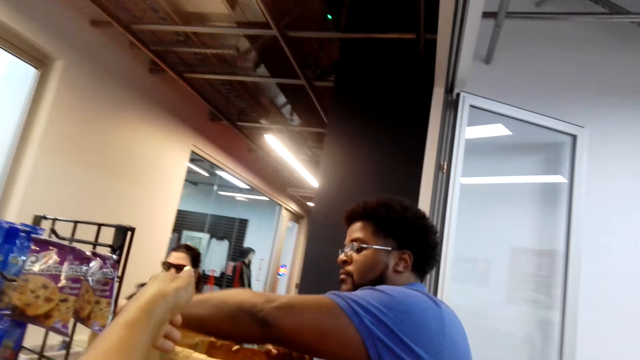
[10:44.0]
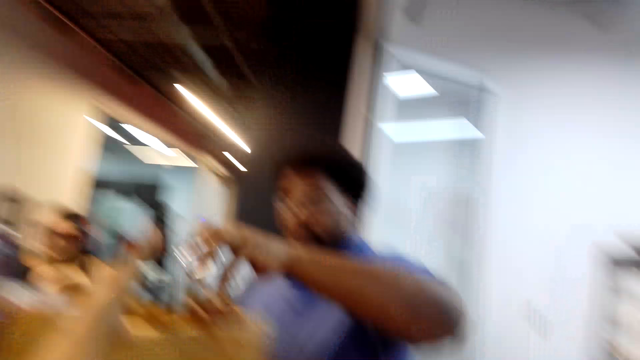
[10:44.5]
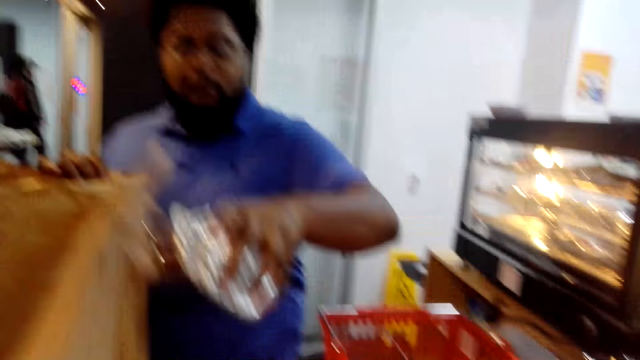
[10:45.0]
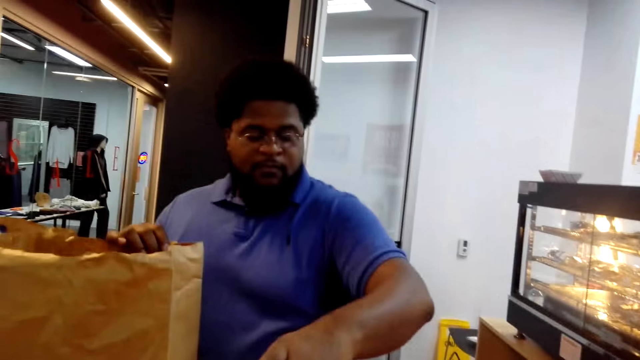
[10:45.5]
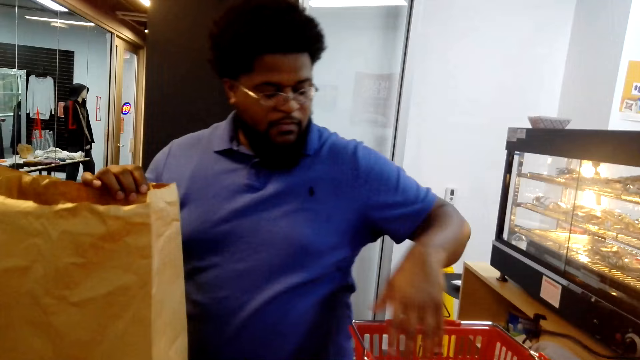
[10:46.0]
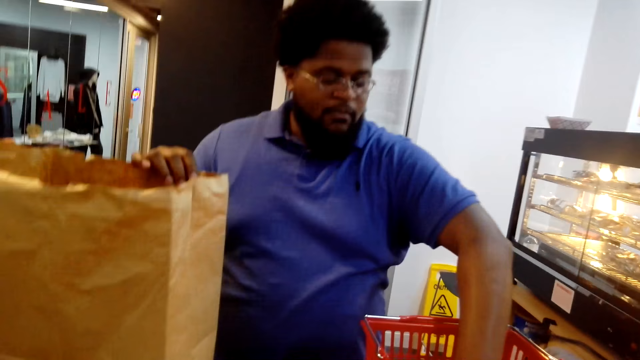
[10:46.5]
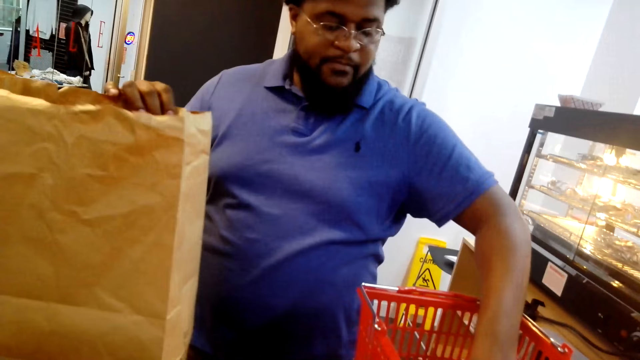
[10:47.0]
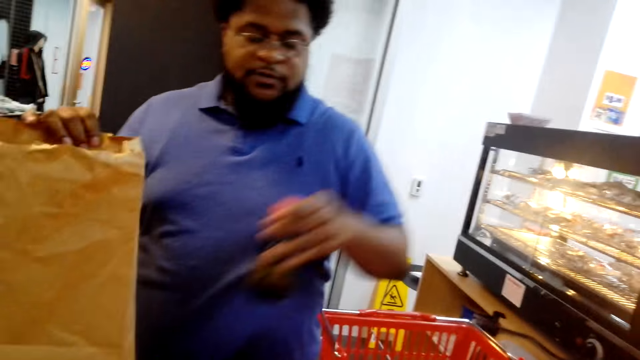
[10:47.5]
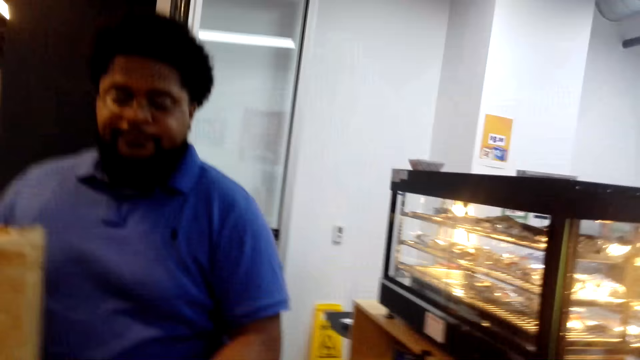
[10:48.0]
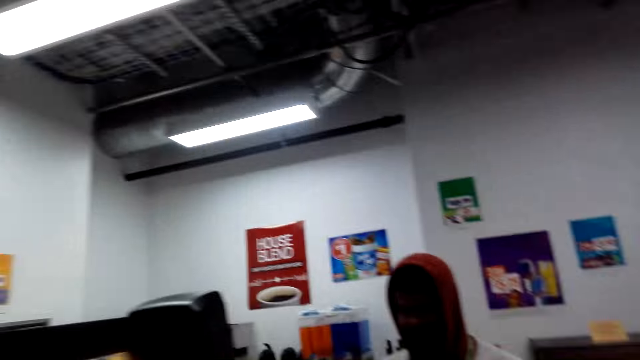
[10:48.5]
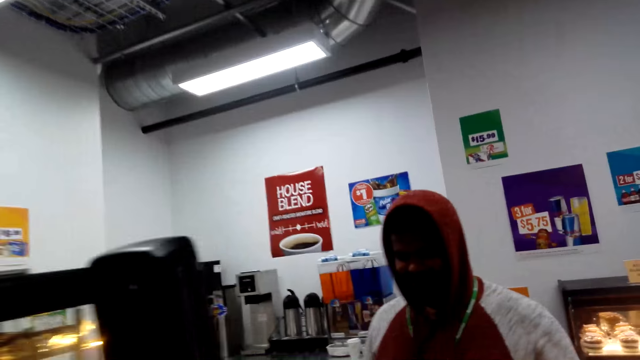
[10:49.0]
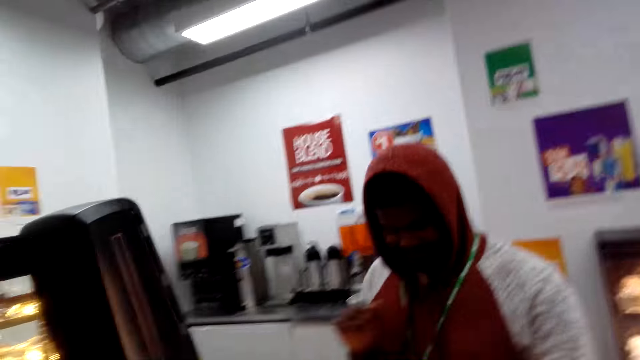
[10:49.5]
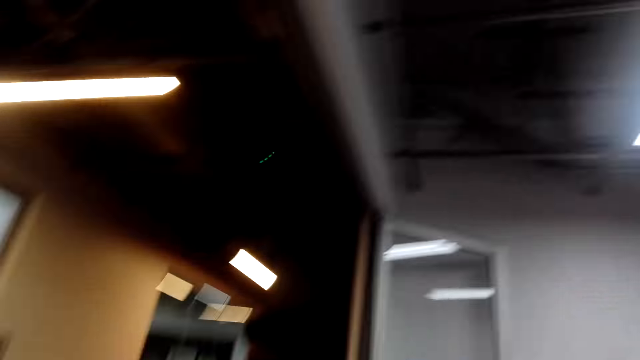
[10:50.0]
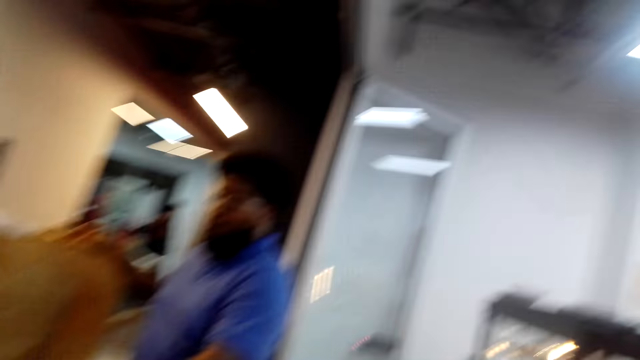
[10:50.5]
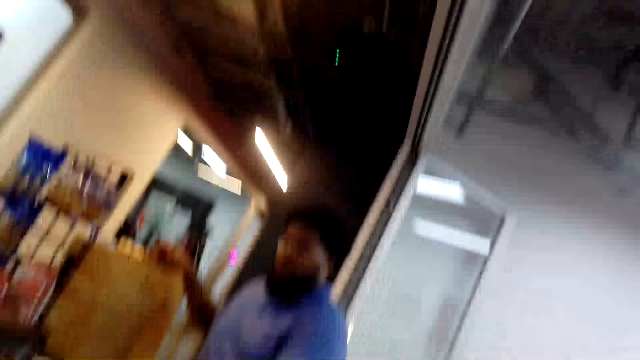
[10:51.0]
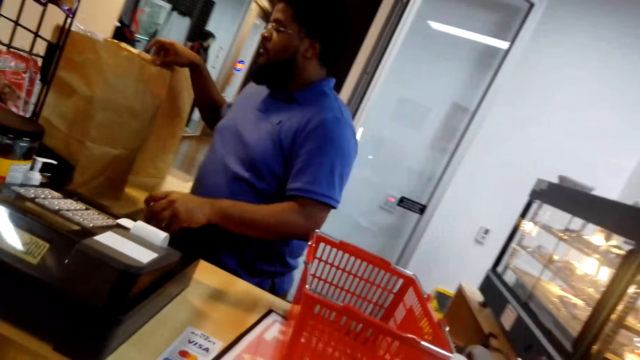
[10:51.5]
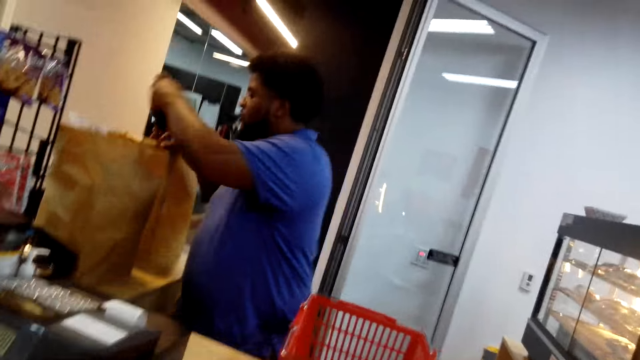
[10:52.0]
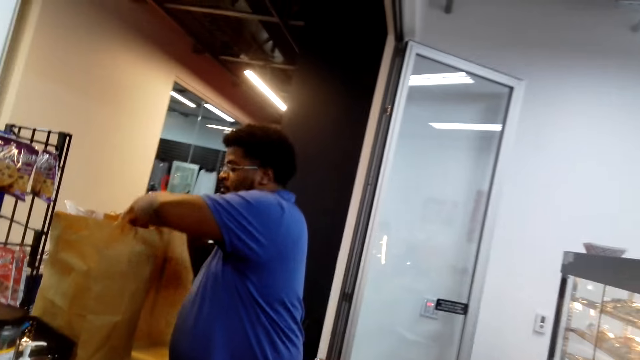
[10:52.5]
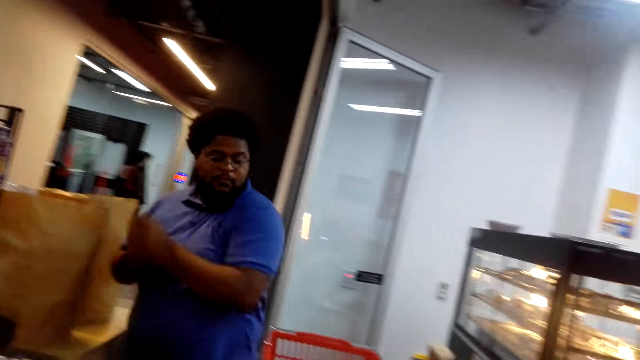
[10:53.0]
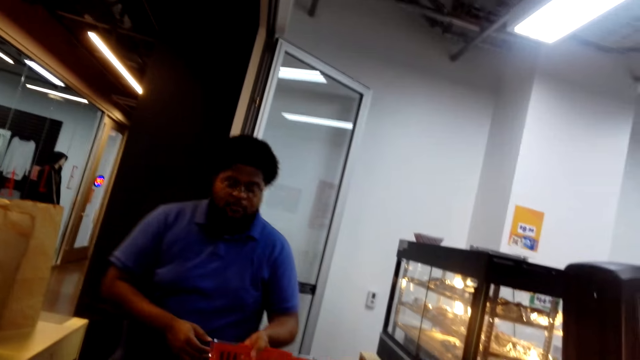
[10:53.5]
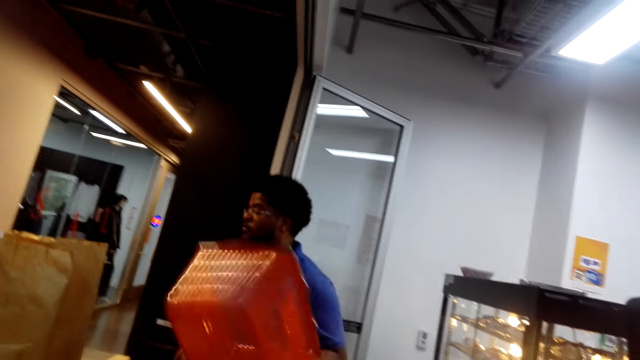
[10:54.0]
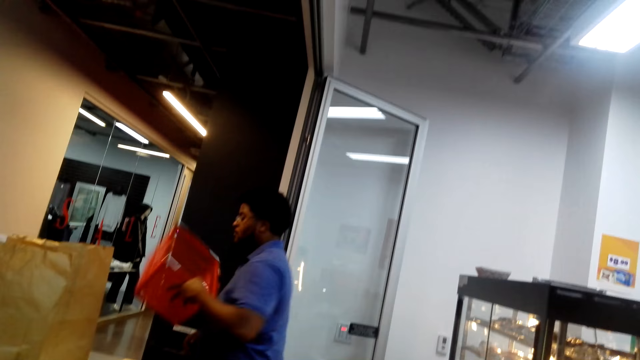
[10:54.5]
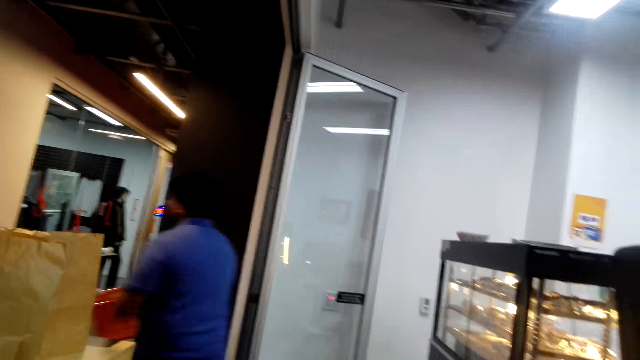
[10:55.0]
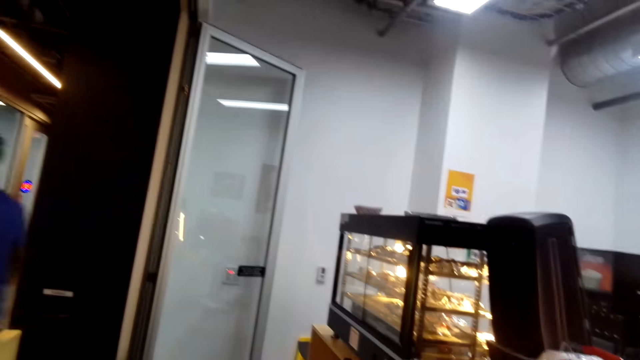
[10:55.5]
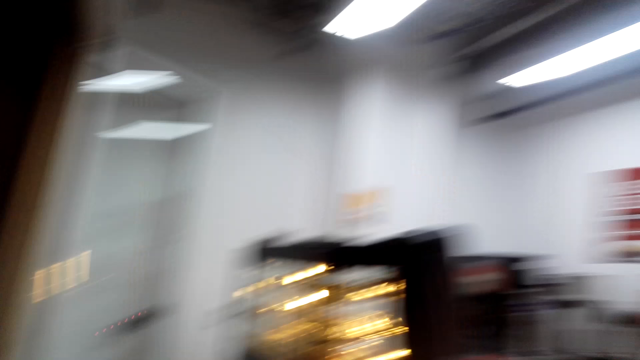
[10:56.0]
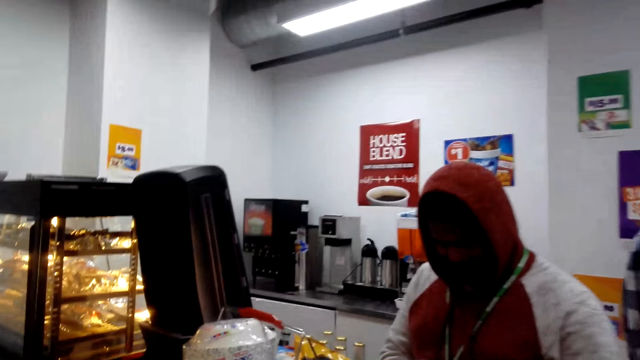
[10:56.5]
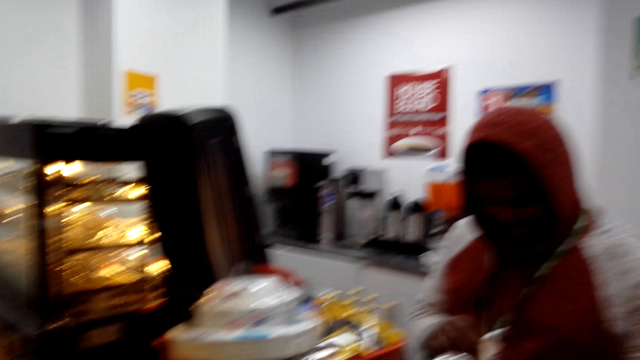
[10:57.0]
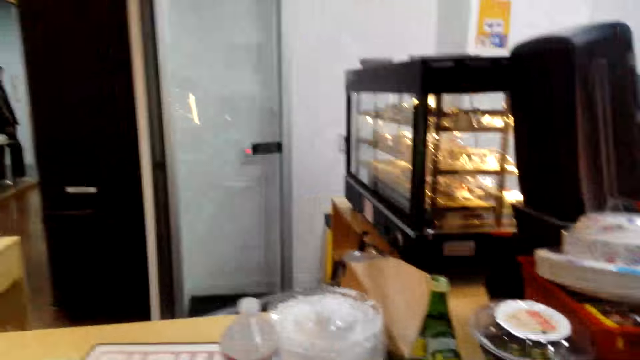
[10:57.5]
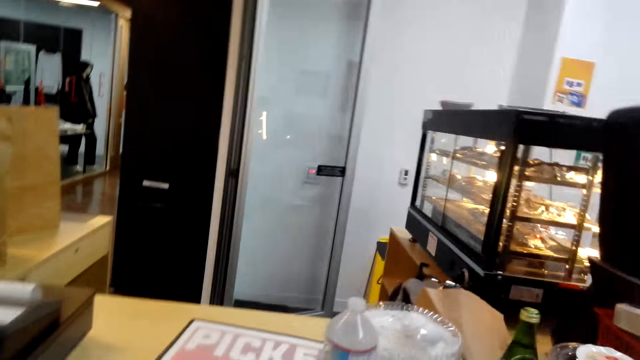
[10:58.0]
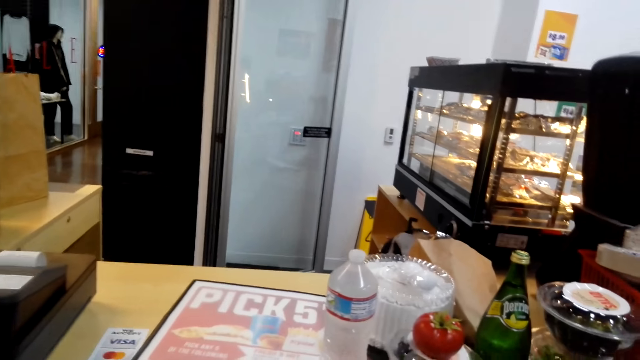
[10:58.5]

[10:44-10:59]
The camera wearer picks food. They converse with a man. The man picks a soda. The camera wearer looks around the shop. Another man picks food. The camera wearer looks around the shop. The first man packs items. The camera wearer converses with the other man. The first man picks a carrier and walks around the shop. The camera wearer converses with the other man.

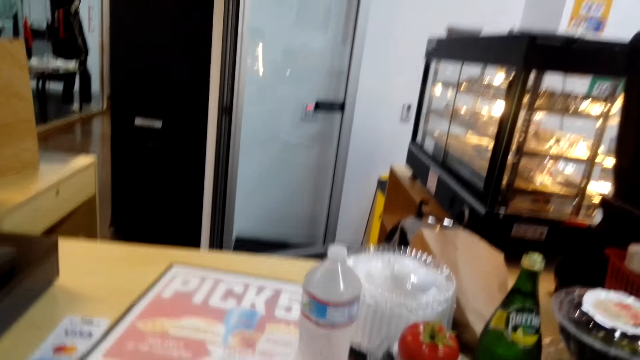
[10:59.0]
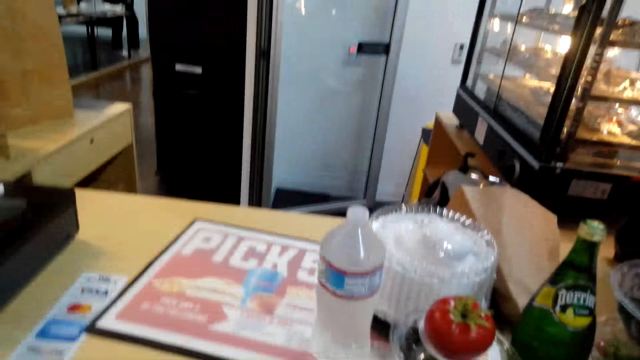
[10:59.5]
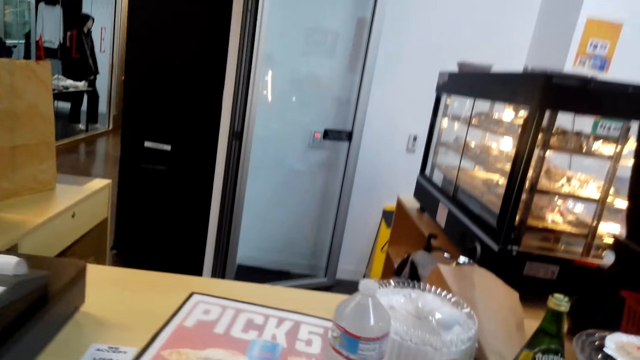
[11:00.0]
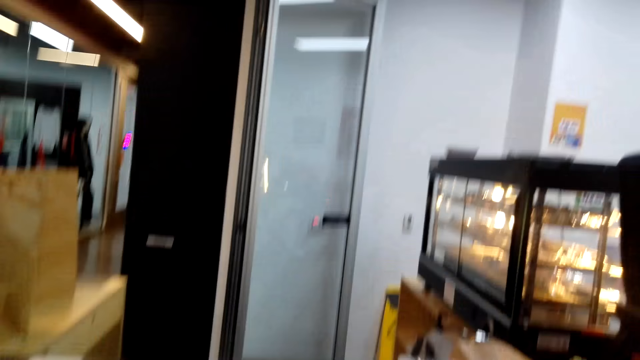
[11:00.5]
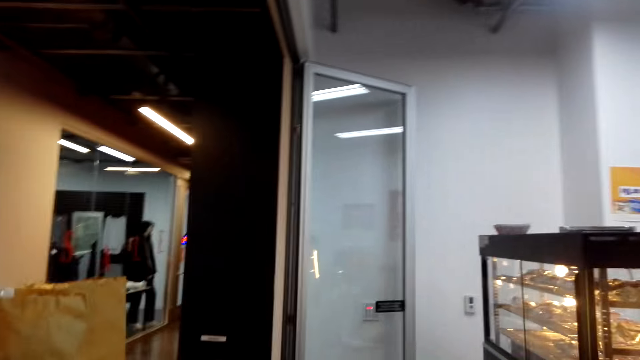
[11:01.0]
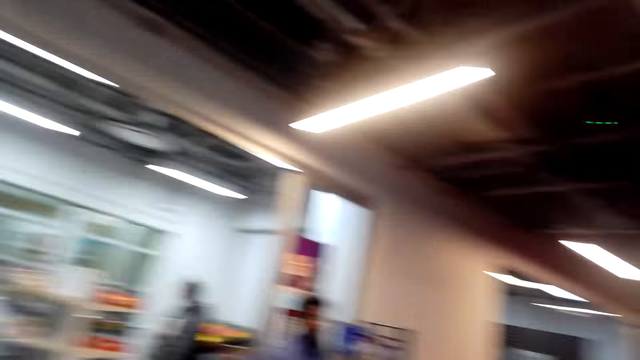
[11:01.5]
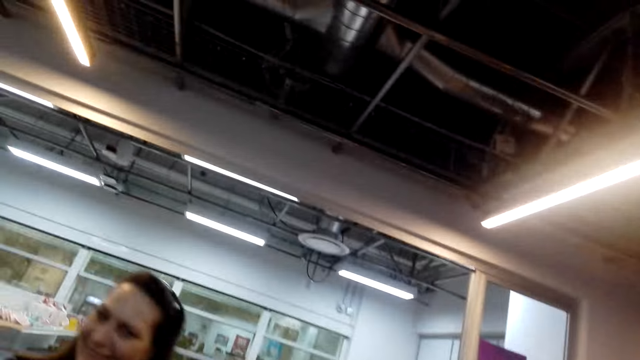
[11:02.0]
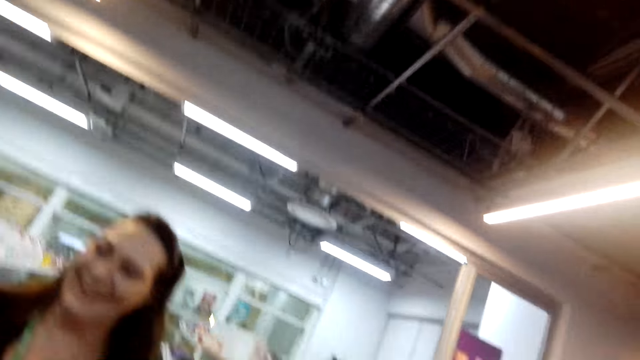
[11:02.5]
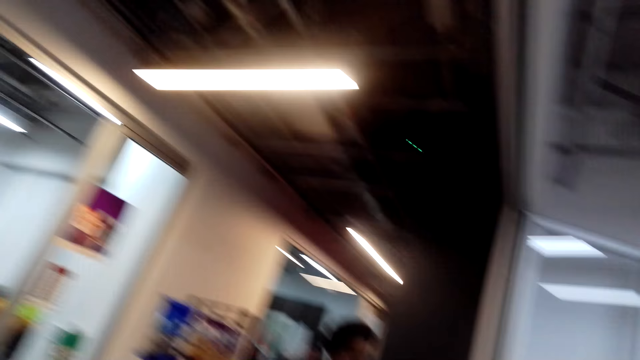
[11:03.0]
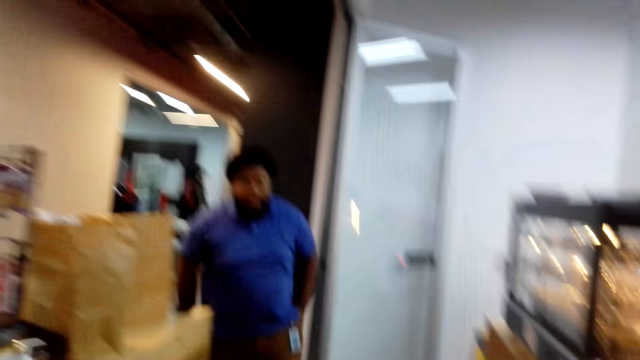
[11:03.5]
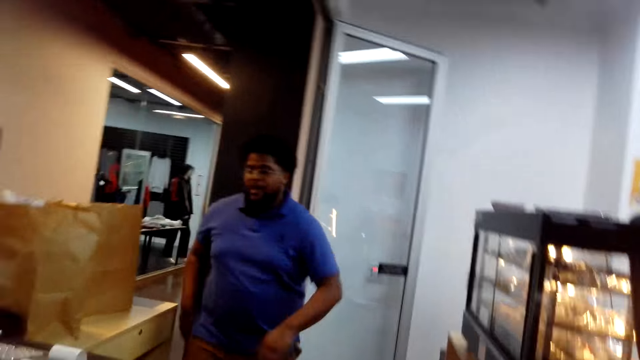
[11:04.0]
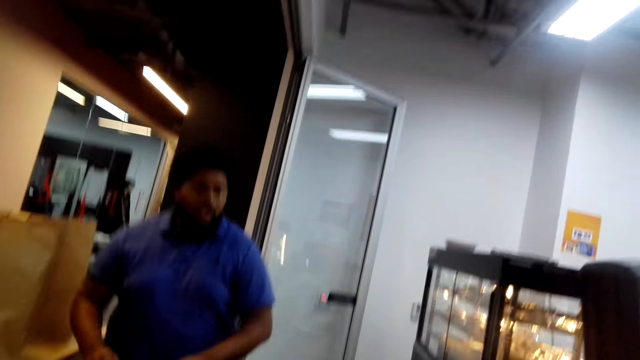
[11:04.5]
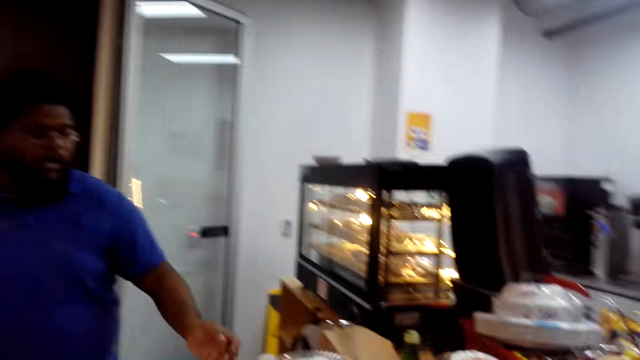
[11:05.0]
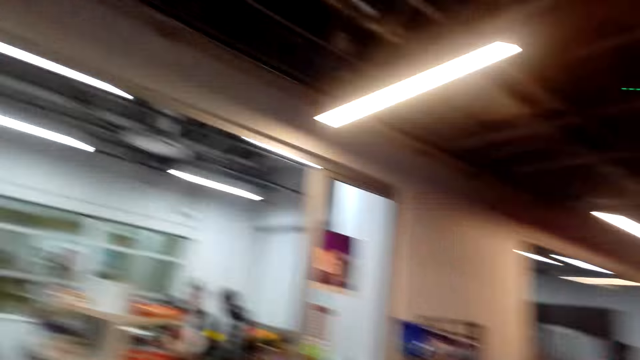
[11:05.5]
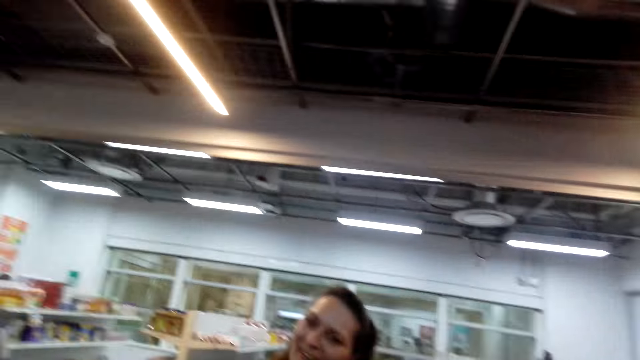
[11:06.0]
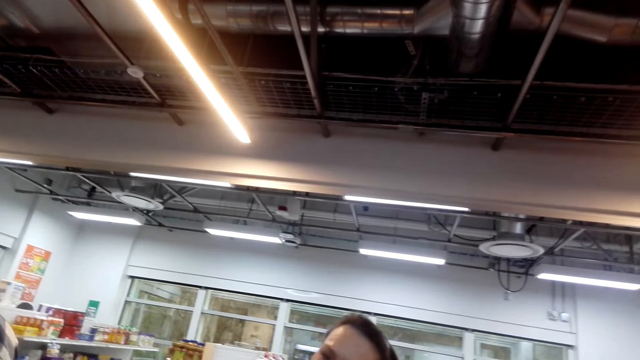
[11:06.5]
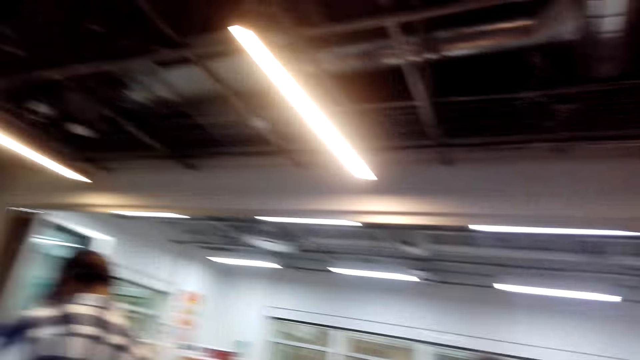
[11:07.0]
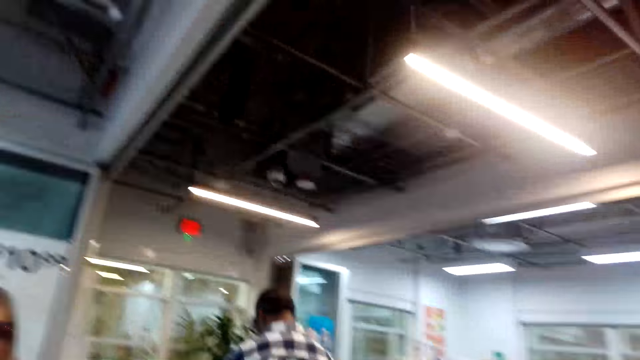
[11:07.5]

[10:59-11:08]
The camera wearer looks around. A woman walks around the shop. A man walks around the counter. The camera wearer looks around the shop. They converse with the woman.
